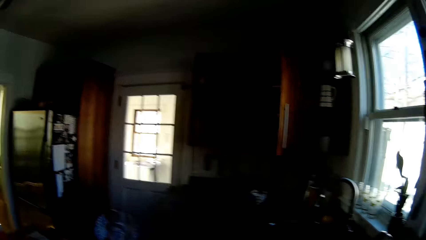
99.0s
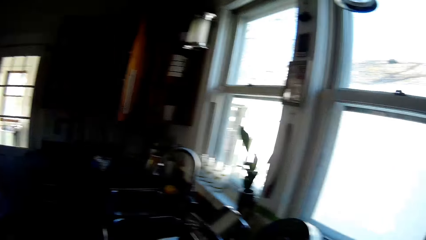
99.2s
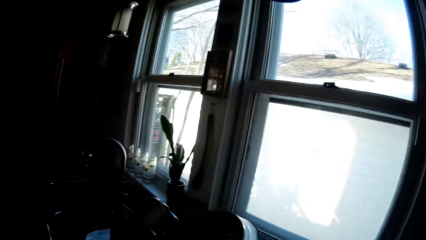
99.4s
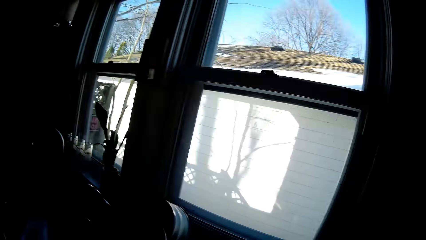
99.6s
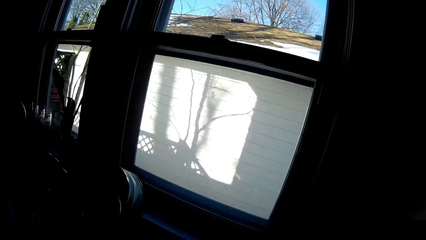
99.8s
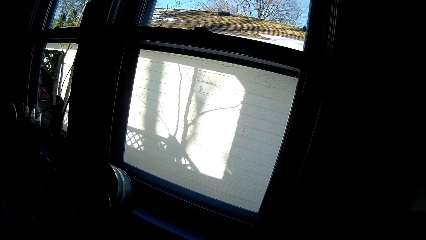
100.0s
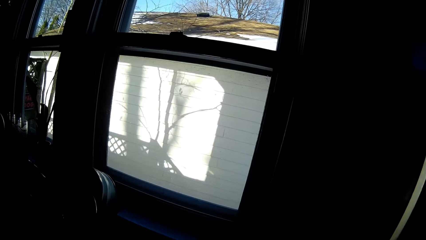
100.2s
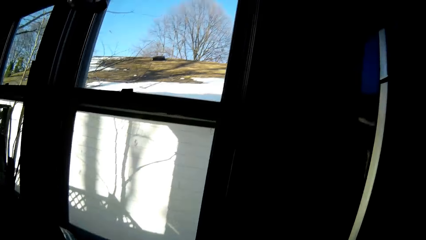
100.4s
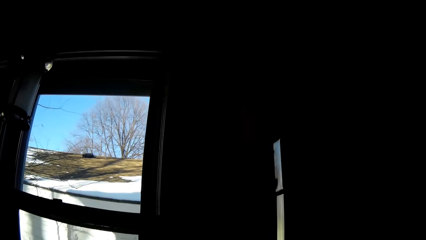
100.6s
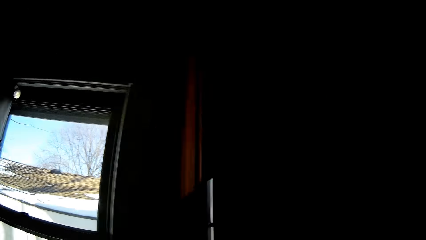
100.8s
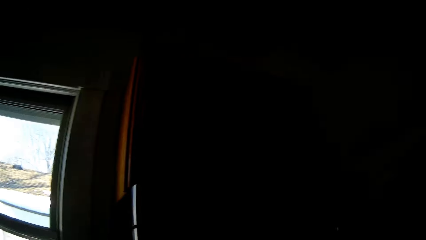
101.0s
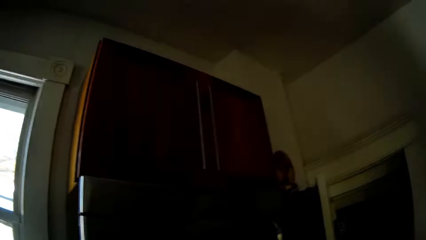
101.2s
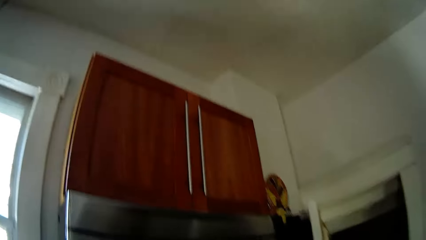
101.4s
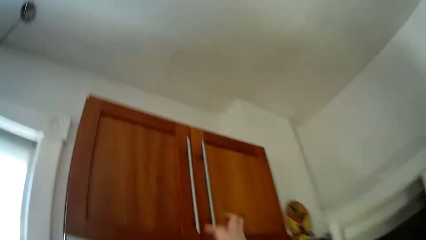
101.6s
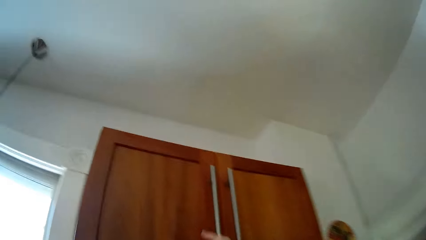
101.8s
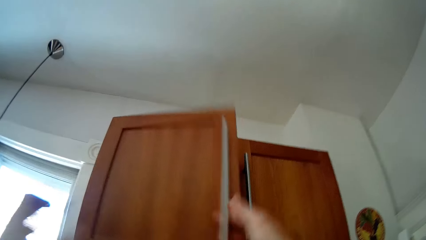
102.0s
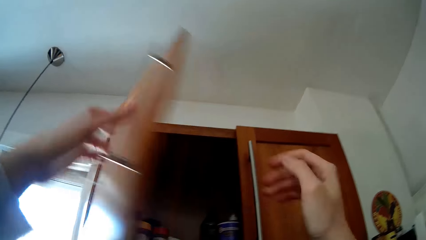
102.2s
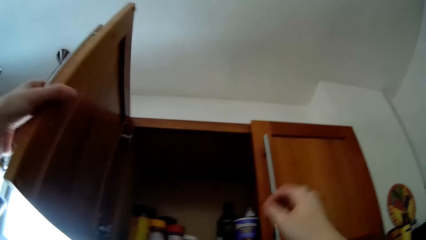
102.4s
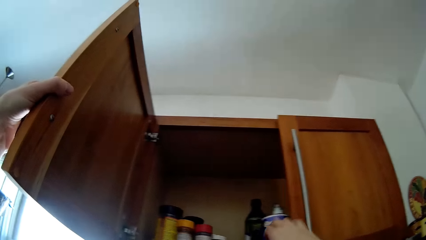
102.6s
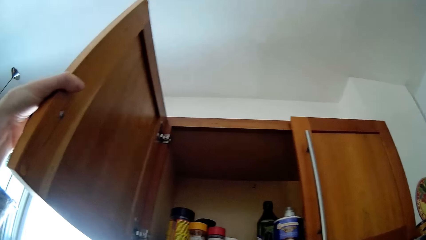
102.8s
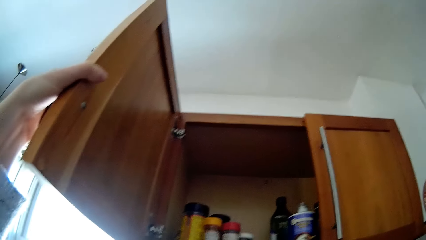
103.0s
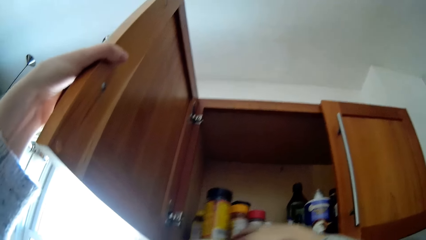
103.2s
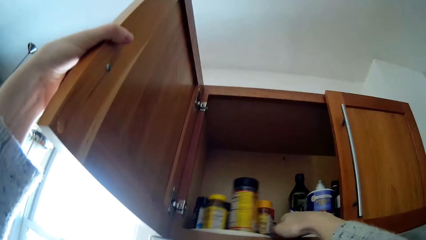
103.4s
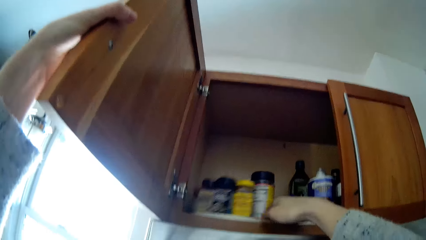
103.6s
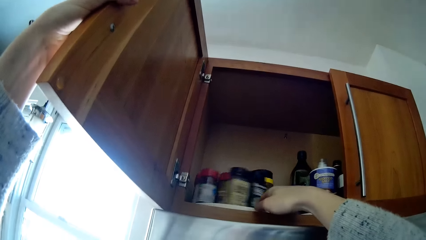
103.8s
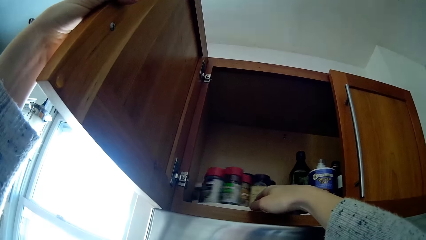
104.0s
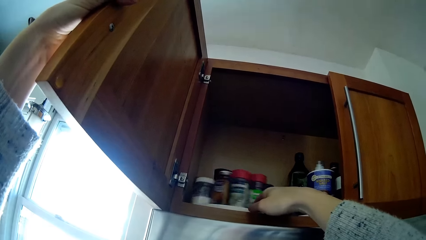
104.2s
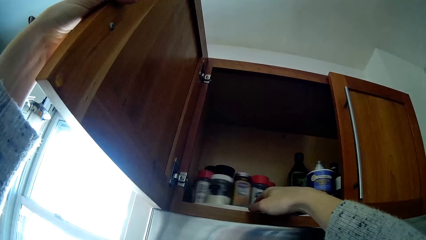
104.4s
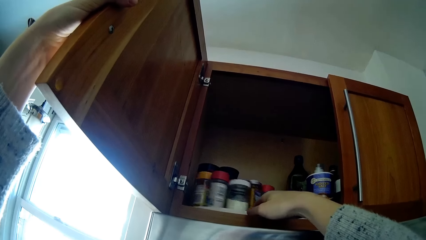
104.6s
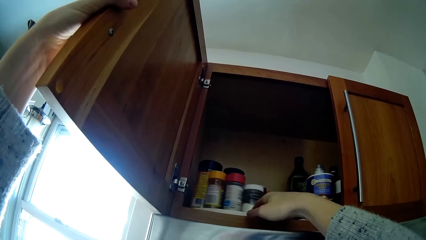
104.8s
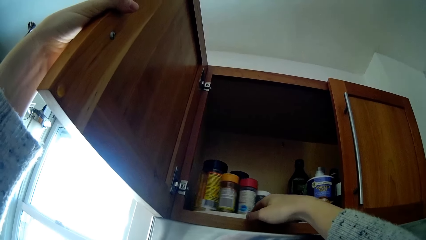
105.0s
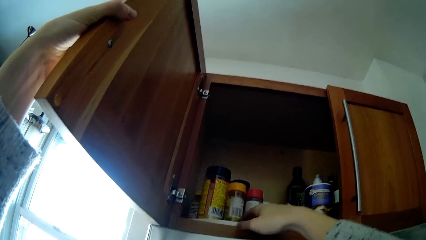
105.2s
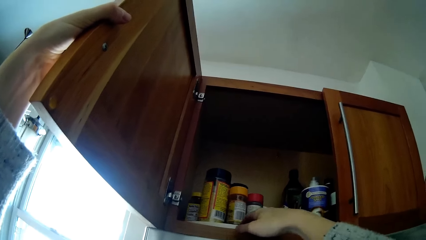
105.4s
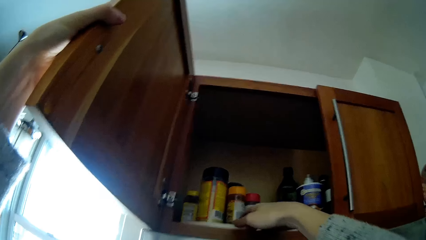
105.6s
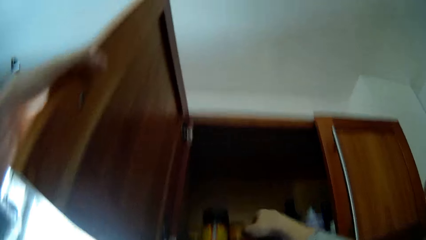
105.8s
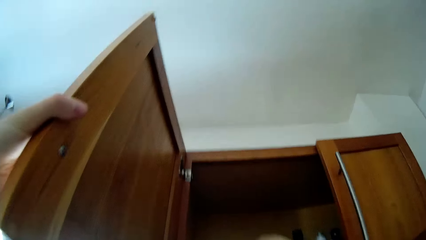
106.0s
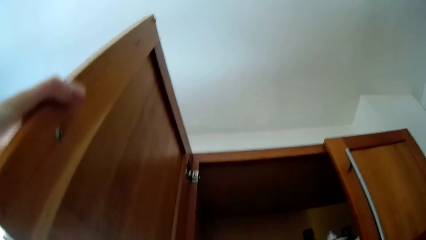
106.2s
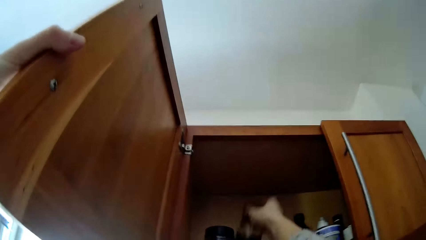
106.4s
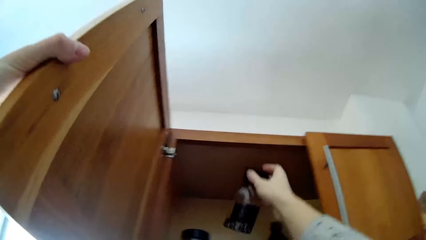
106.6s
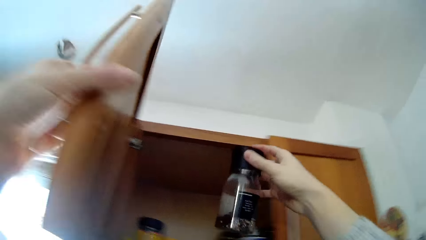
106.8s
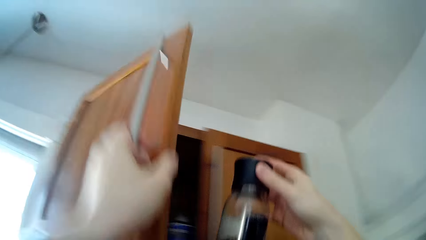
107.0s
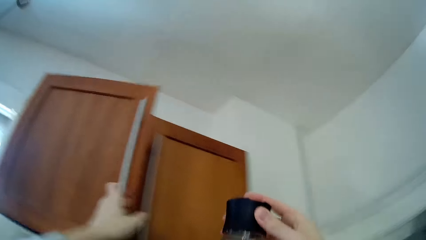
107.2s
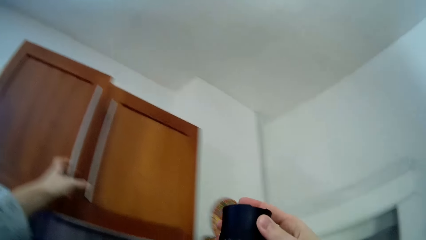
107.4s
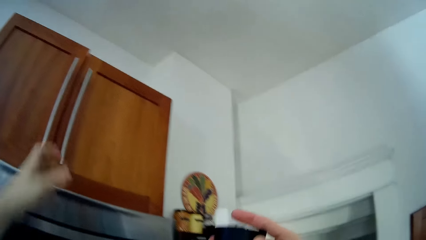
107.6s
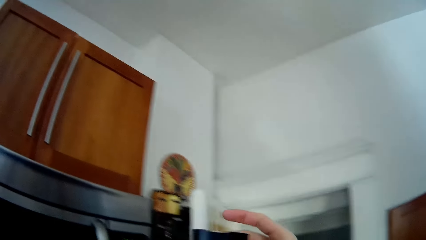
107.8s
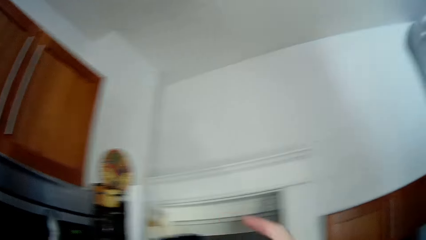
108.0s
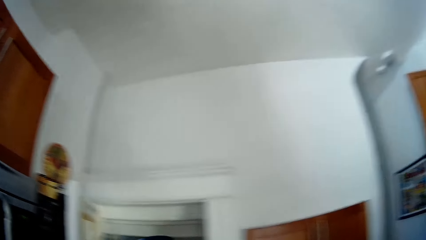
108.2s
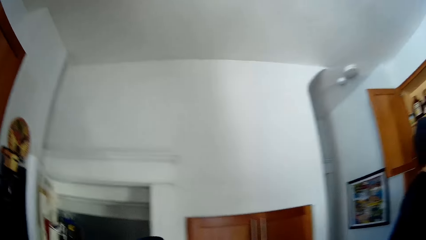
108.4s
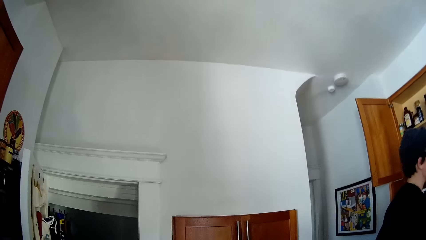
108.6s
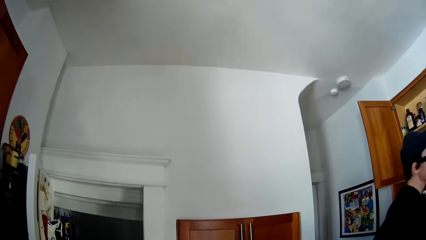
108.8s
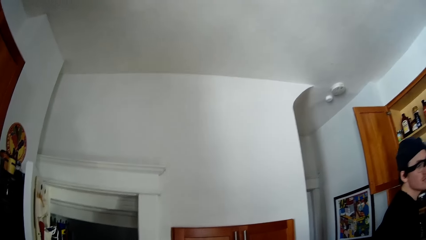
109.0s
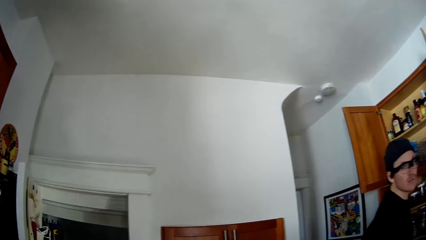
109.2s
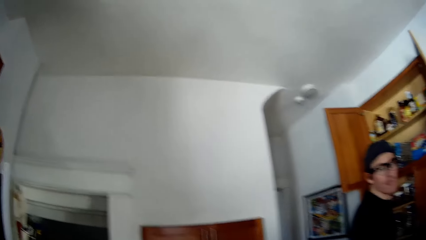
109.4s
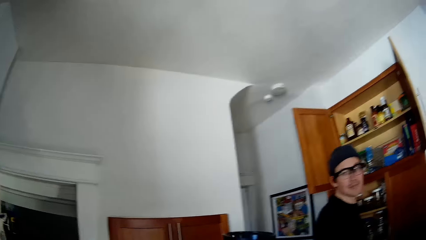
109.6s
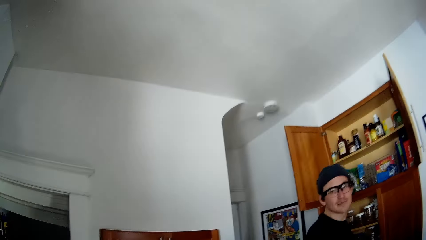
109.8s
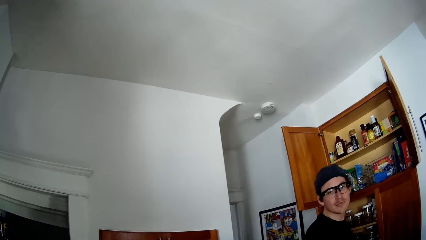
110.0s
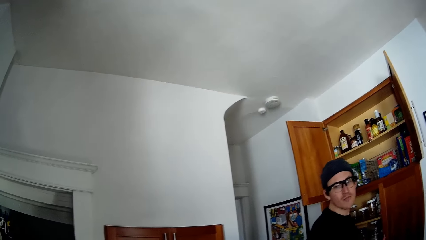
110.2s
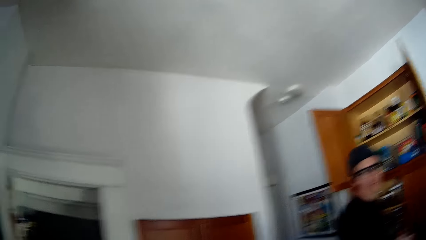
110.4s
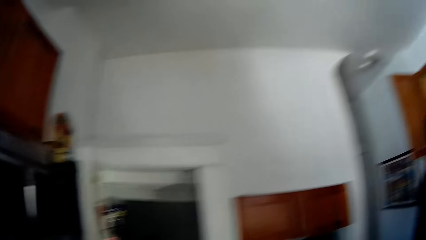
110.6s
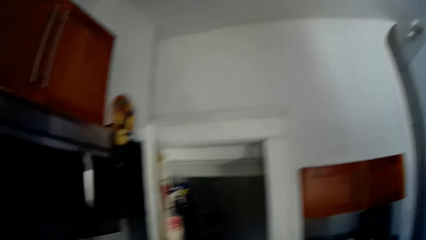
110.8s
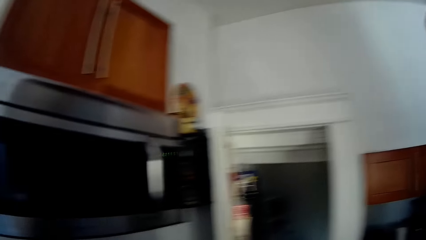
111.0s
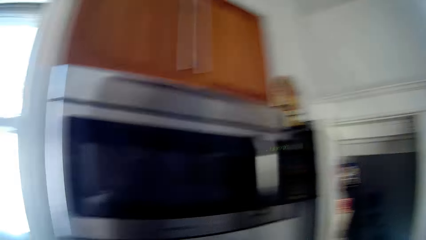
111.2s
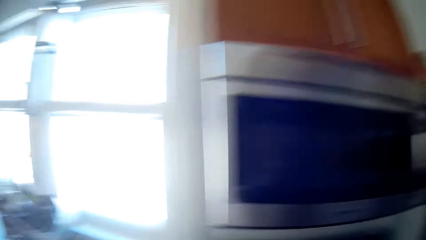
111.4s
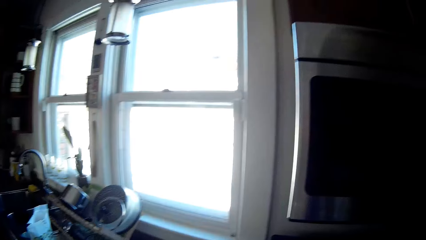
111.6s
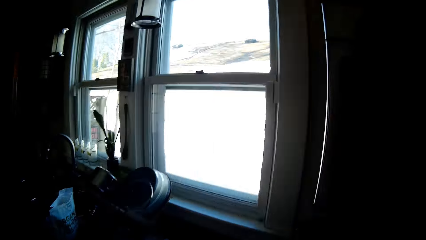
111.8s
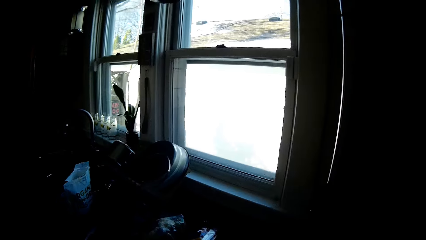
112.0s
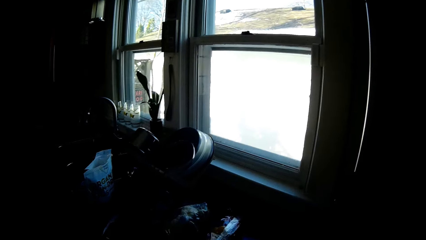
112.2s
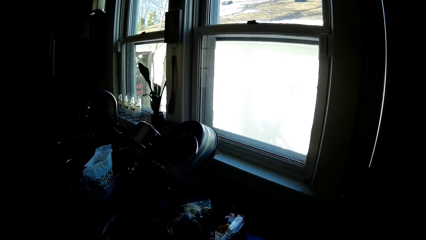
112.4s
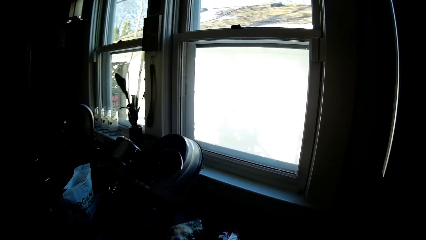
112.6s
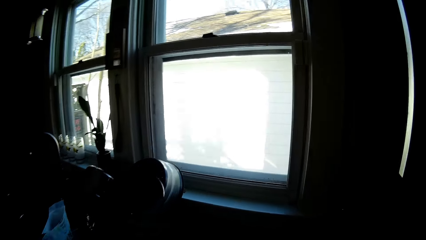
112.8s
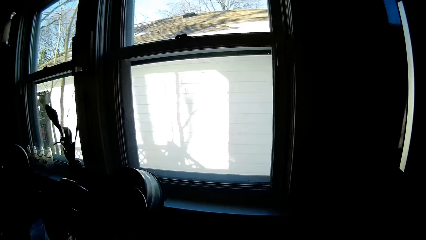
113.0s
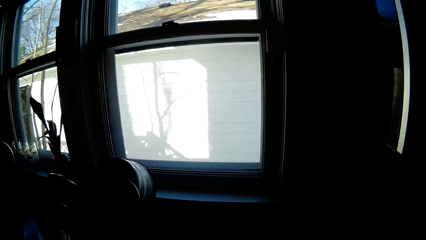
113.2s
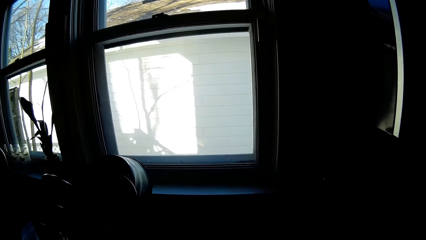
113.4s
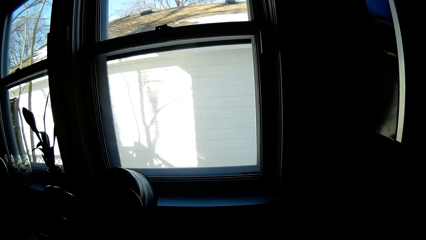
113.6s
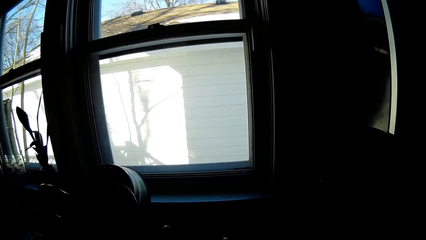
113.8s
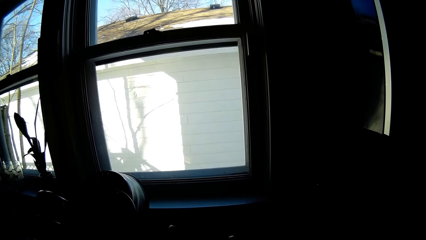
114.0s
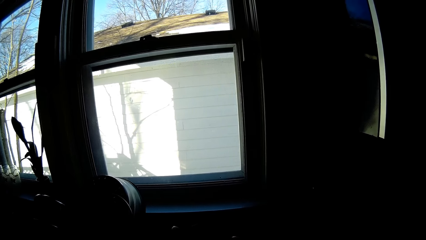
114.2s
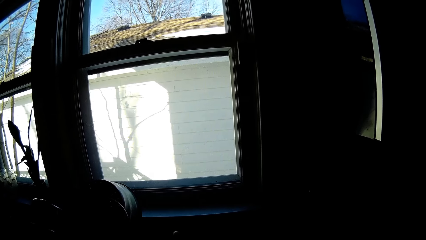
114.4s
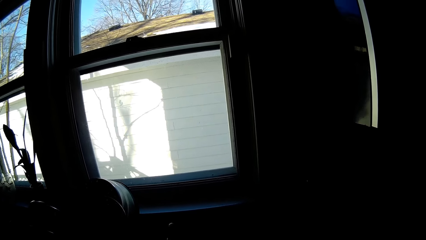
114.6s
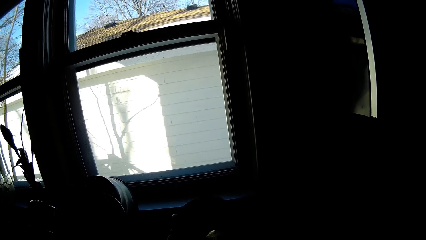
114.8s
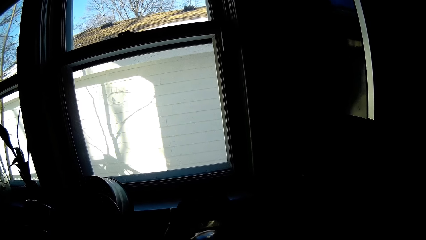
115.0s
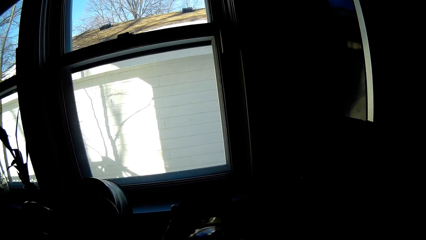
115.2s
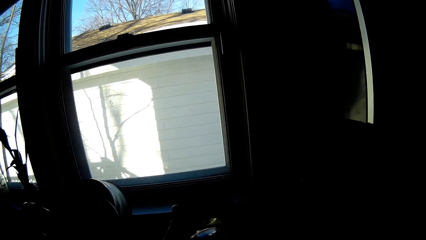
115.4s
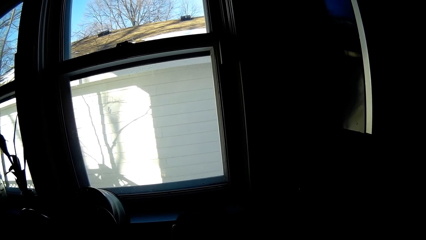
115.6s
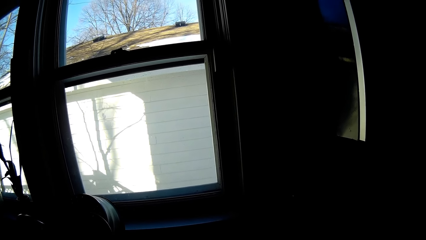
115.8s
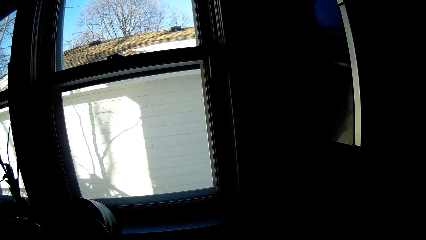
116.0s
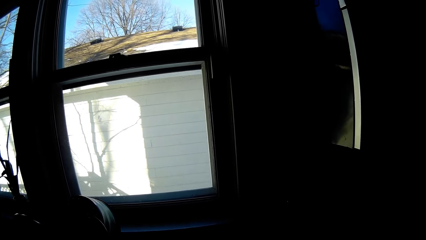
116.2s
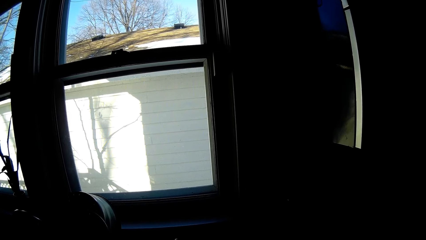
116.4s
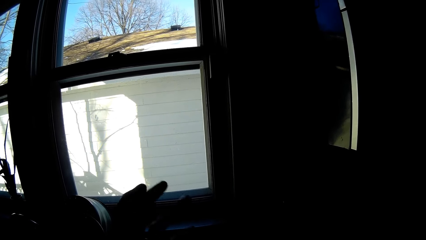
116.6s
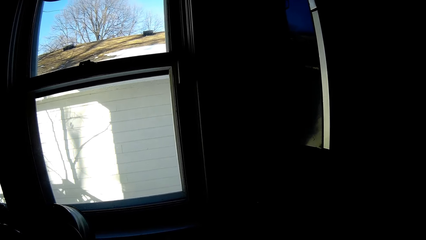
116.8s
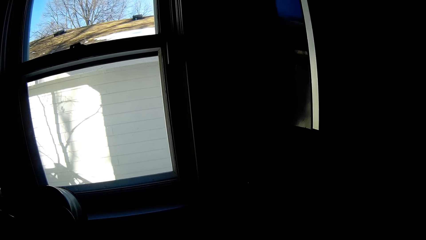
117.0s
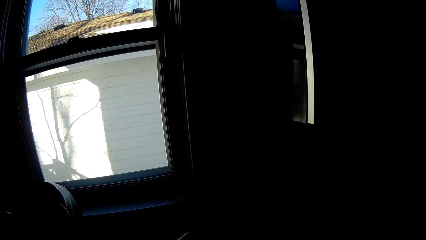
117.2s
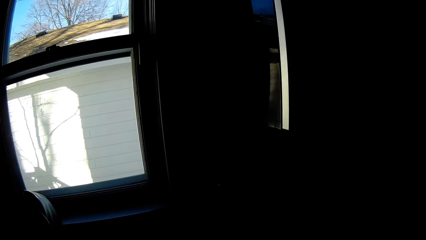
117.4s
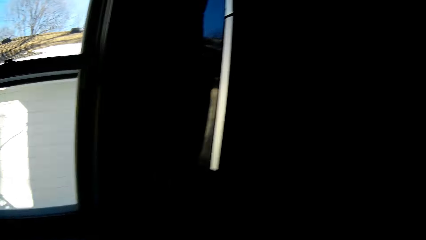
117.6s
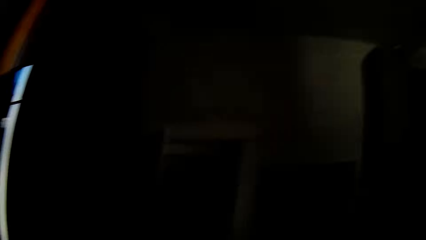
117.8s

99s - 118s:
The camera wearer looks outside the window. She opens a cabinet with her right hand. She holds the cabinet door with her left hand. She turns a tray in the cabinet with her right hand. She talks with the man. She picks up a jar of black pepper from the tray in the cabinet with her right hand. She closes the cabinet door with her left hand. She pours something.
